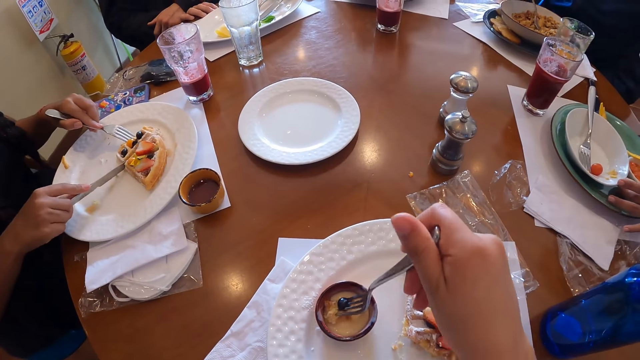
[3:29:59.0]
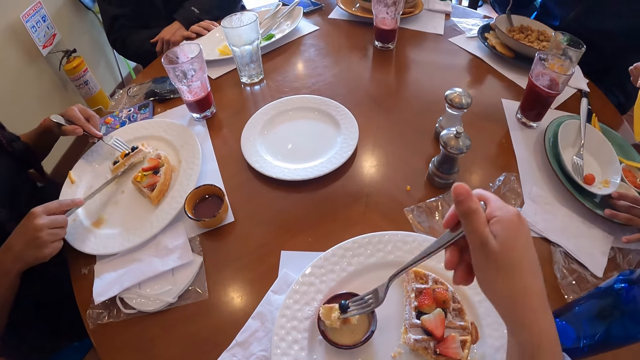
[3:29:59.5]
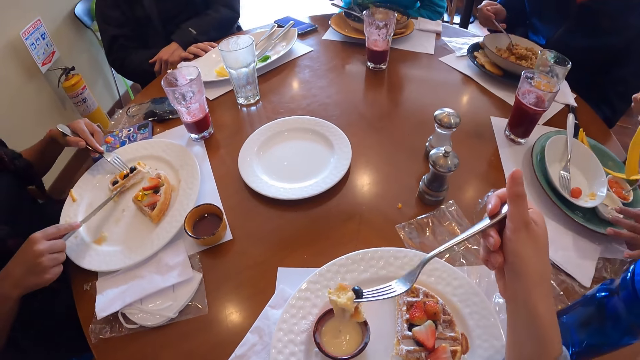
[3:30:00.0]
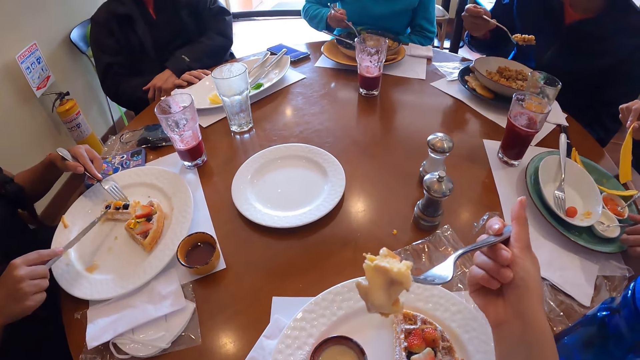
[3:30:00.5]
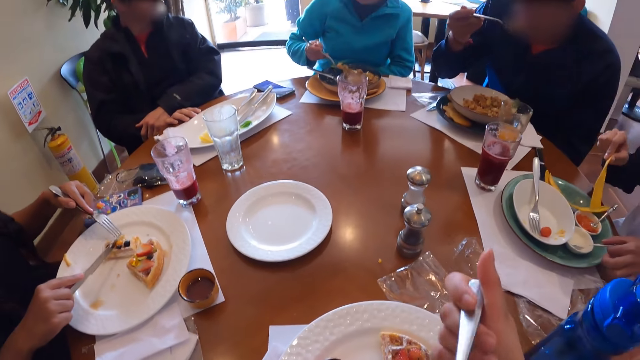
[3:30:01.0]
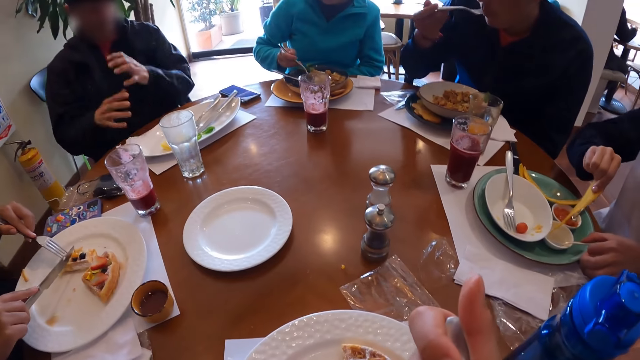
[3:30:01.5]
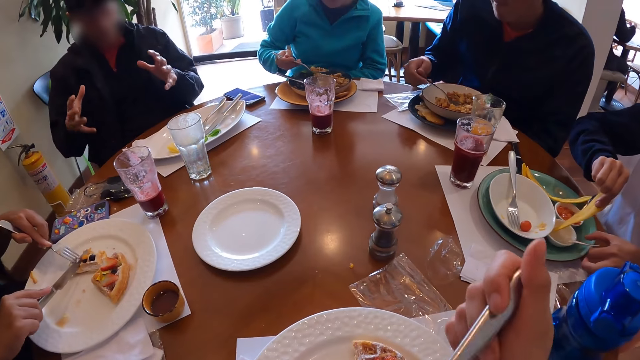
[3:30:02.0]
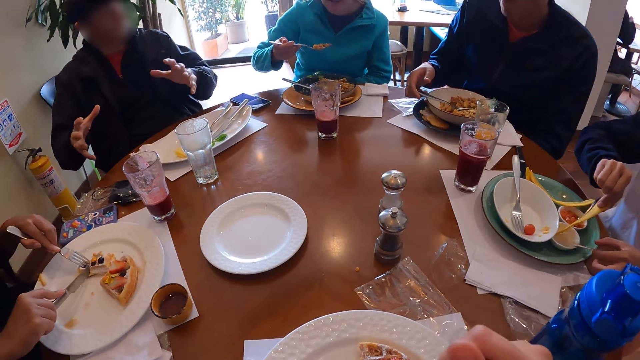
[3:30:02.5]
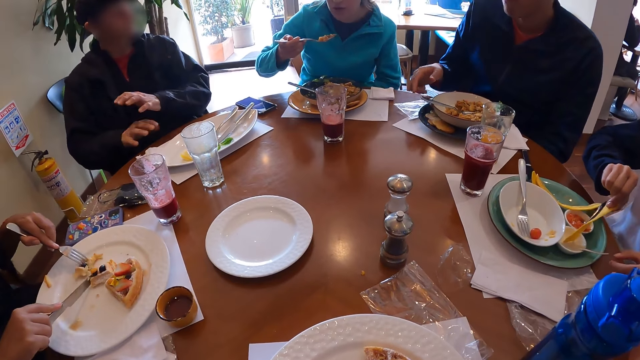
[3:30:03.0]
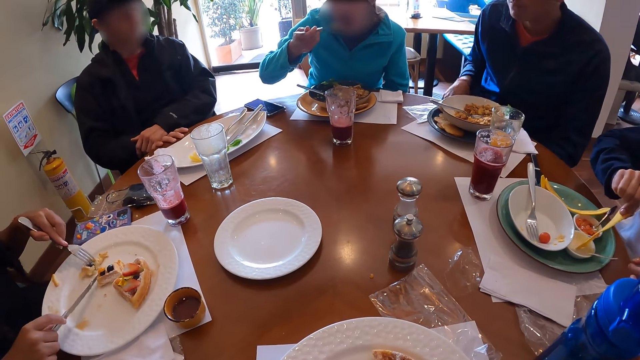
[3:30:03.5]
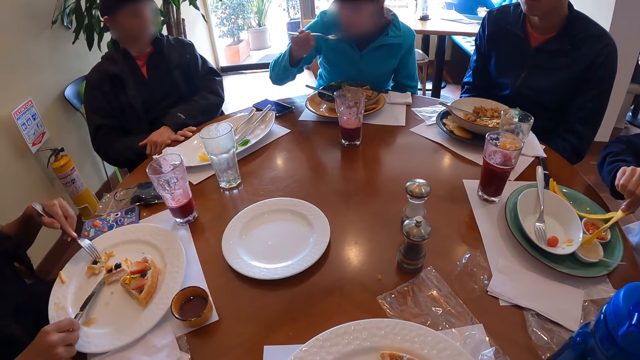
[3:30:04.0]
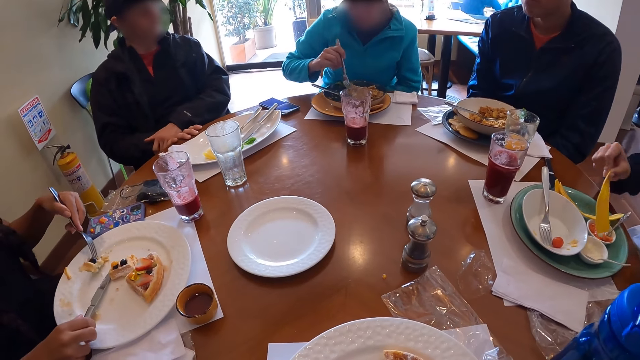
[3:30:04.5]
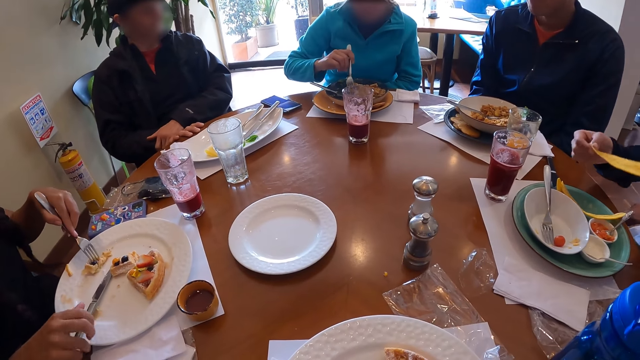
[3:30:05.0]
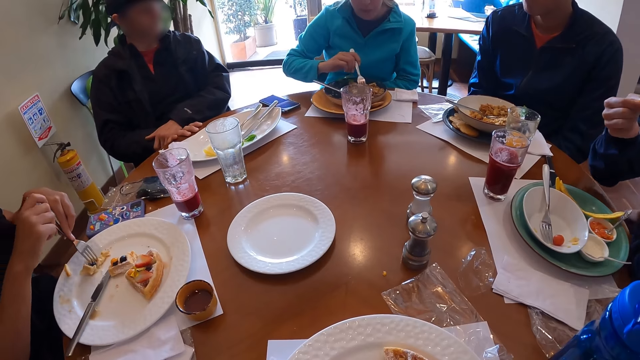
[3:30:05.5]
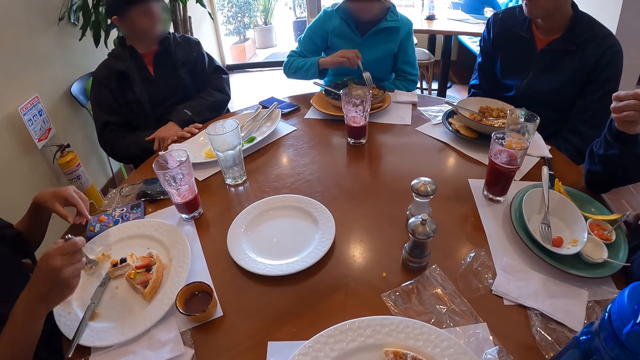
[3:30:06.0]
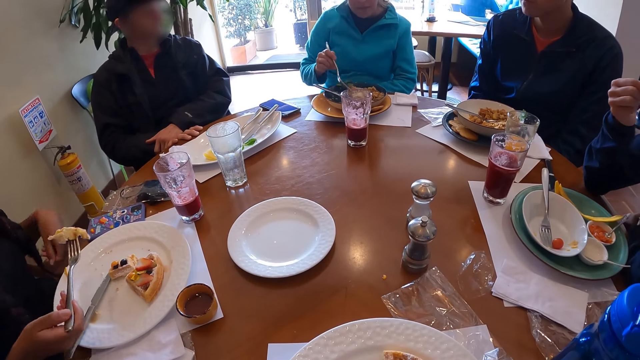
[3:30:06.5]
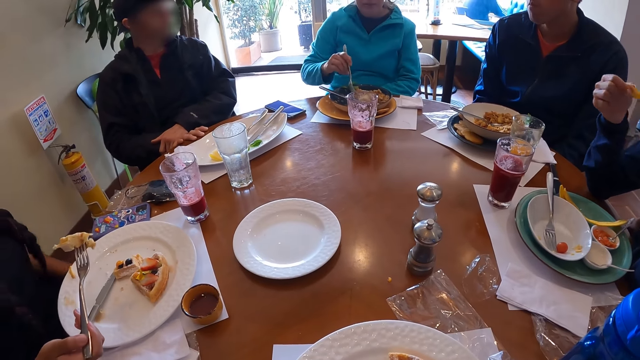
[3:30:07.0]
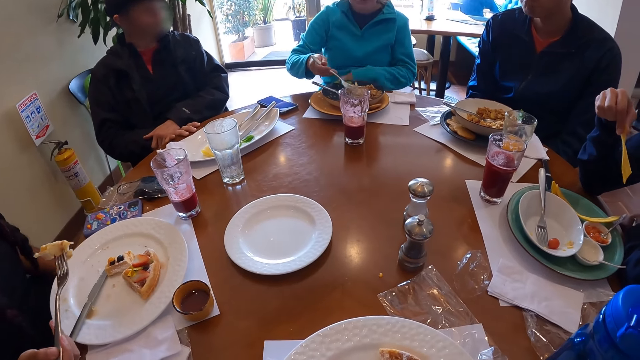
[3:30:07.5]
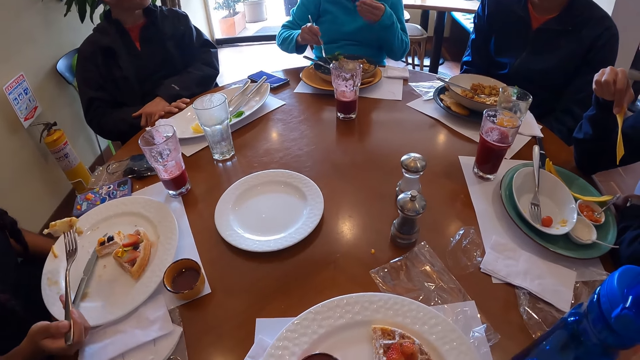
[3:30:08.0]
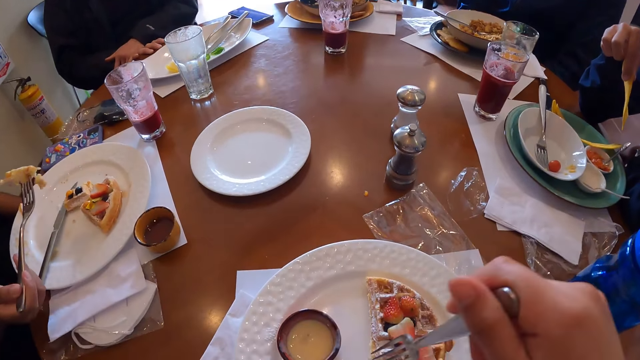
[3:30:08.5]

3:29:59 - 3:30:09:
The man picks up the fork in the plate with his right hand. The woman moves the waffle on the plate with the knife together with the fork in her hands. The man eats frittata from the plate with the fork in his right hand. The camera wearer eats the waffle together with the blueberry with the fork in her right hand. Another woman scoops rice in the plate with the fork in her right hand. A third woman picks up the spoon in the bowl with her left hand and dips the chip in the sauce bowl with her right hand. The first woman holds the waffle on the plate with the fork in her left hand. Another man speaks with gestures. The second woman eats rice from the plate with the fork in her right hand. The first man drops the fork in the plate with his right hand. The first woman cuts the waffle on the plate with the knife in her right hand. The other man places his hands on the table. The first woman drops the knife on the plate with her right hand. The third woman eats the chip with her right hand. The first woman holds the knife with her right hand and picks up the waffle on the plate with the fork in her right hand.

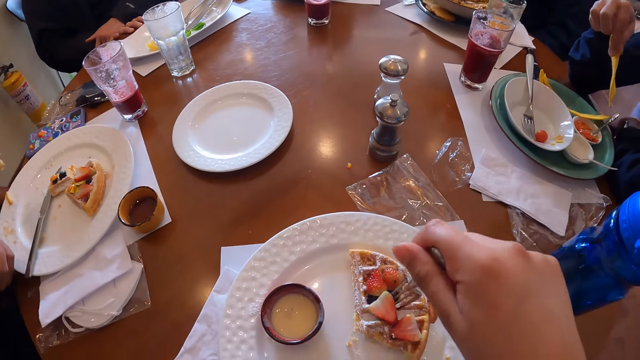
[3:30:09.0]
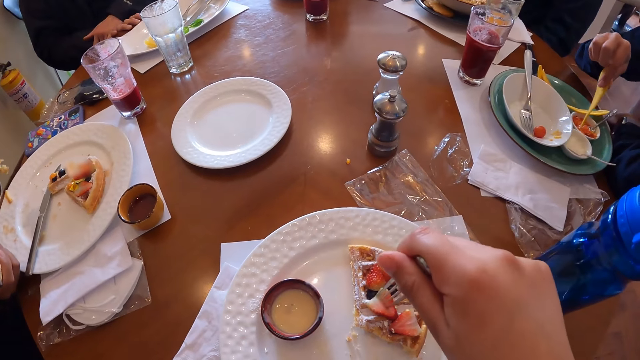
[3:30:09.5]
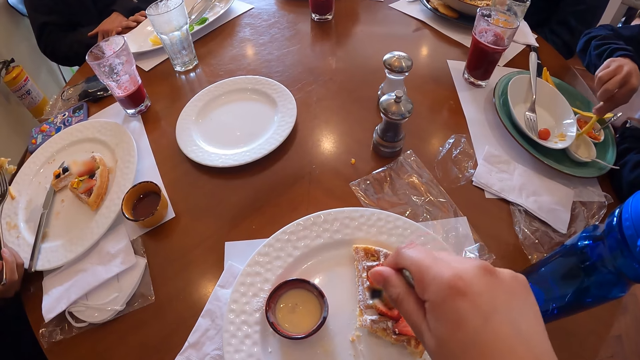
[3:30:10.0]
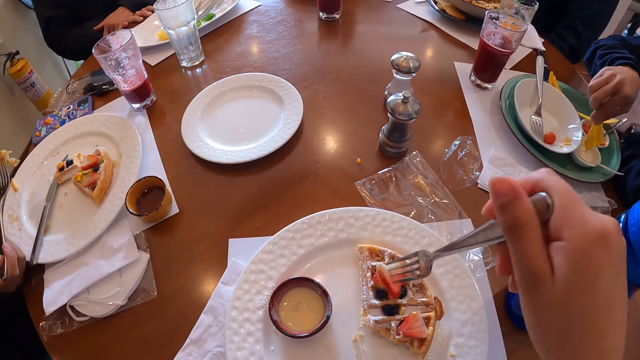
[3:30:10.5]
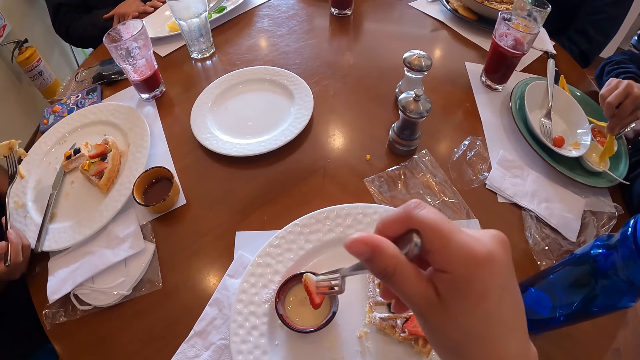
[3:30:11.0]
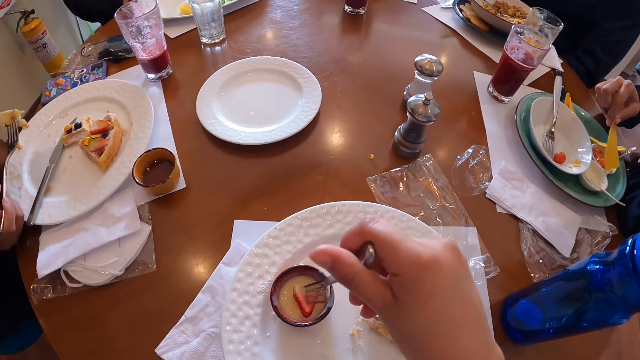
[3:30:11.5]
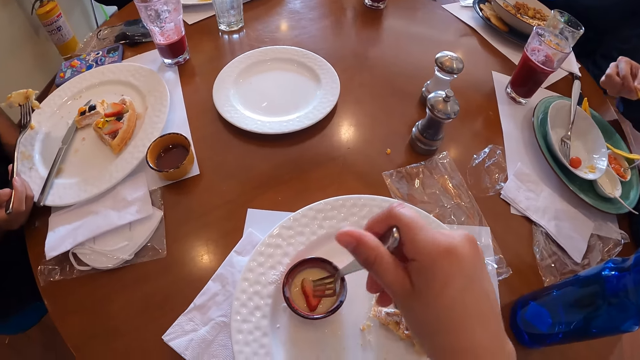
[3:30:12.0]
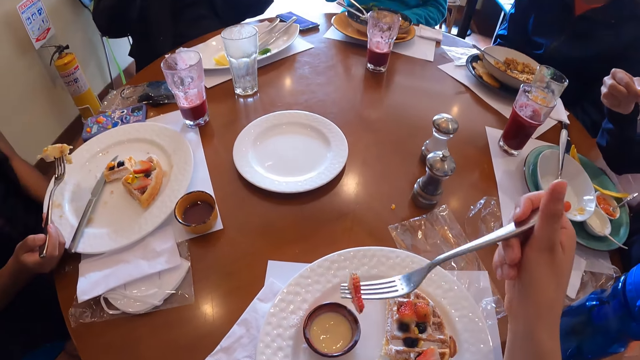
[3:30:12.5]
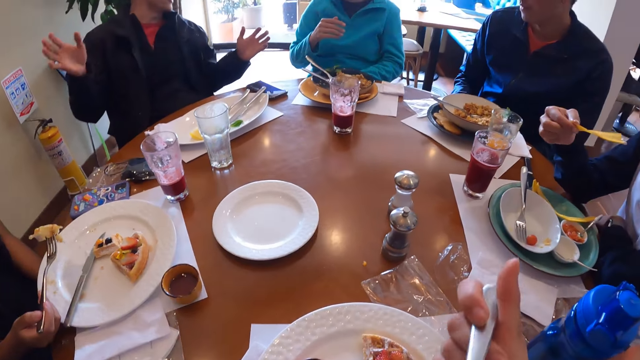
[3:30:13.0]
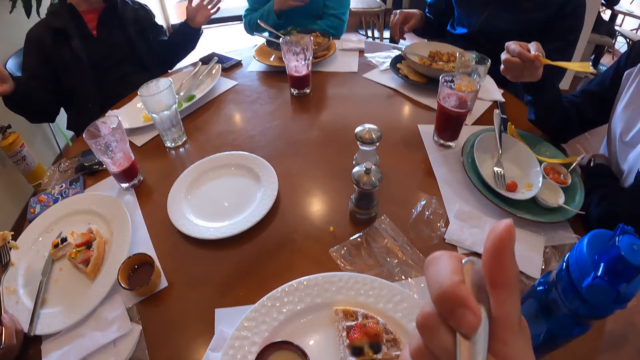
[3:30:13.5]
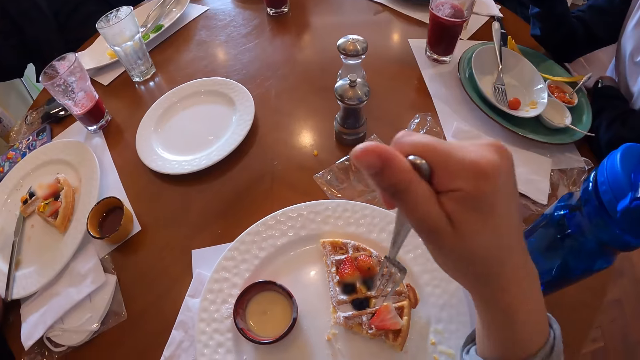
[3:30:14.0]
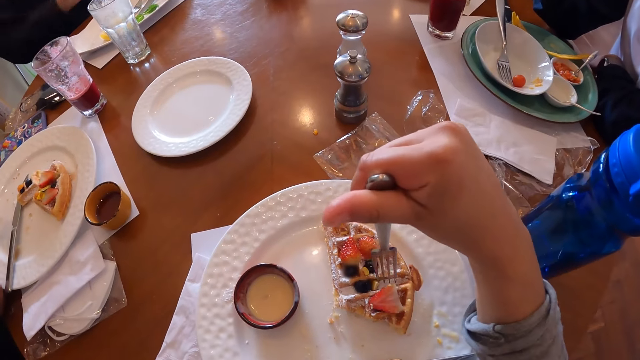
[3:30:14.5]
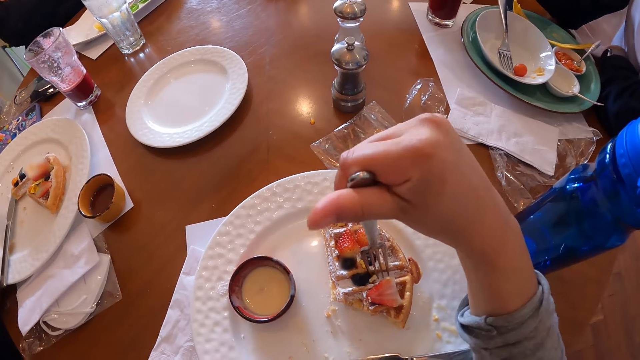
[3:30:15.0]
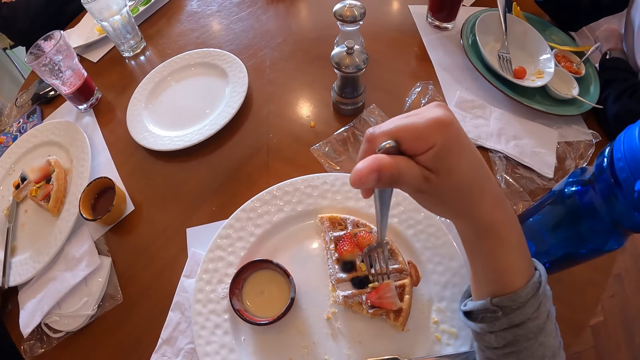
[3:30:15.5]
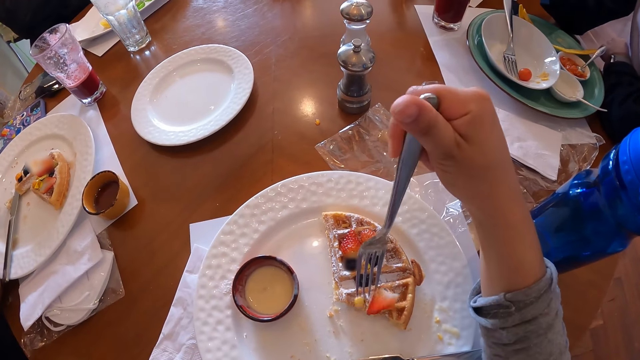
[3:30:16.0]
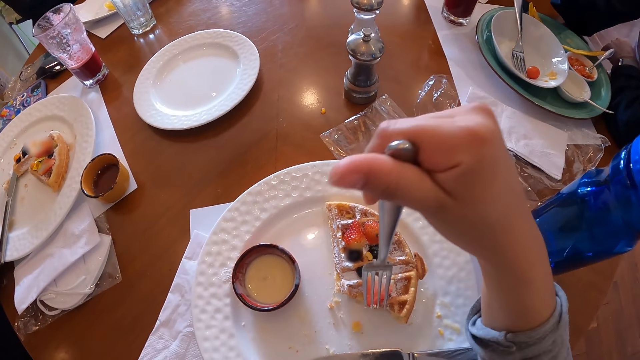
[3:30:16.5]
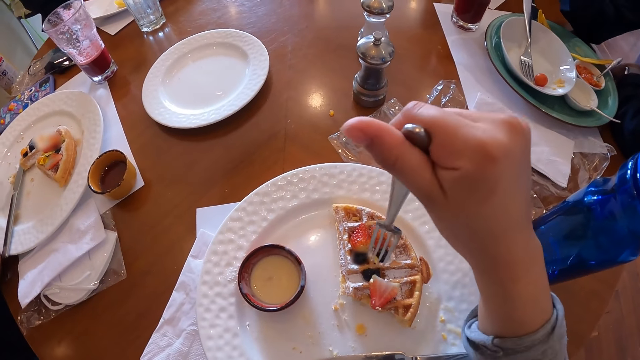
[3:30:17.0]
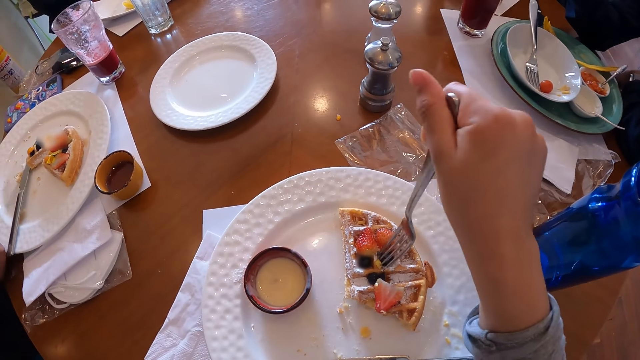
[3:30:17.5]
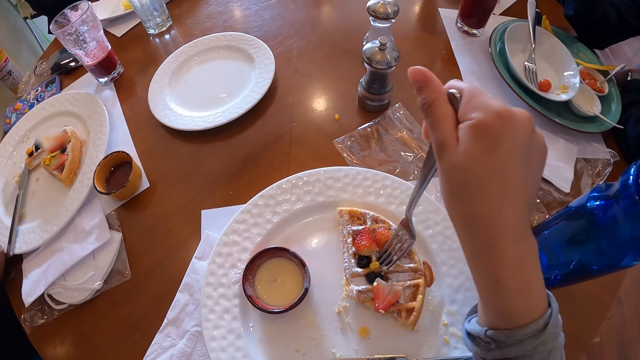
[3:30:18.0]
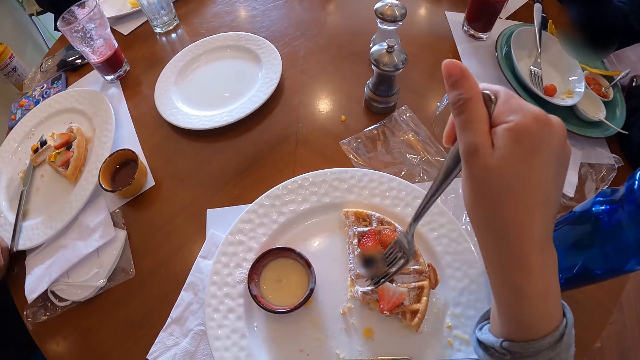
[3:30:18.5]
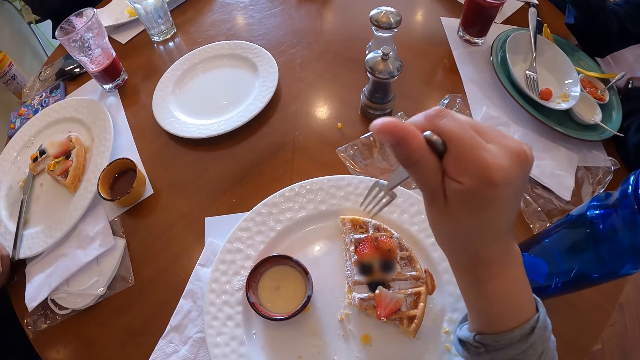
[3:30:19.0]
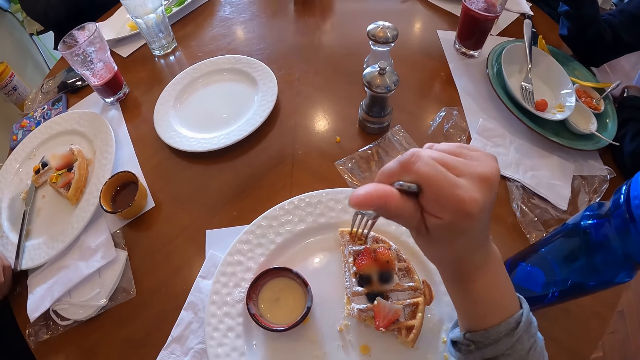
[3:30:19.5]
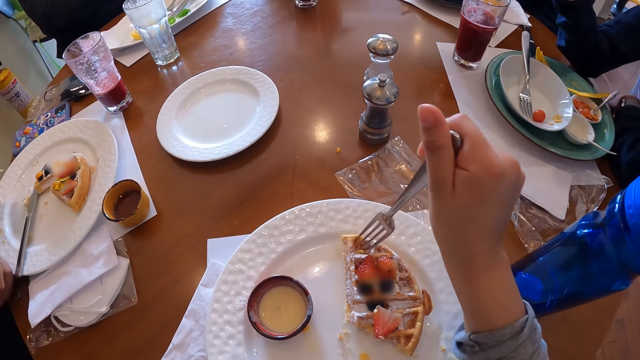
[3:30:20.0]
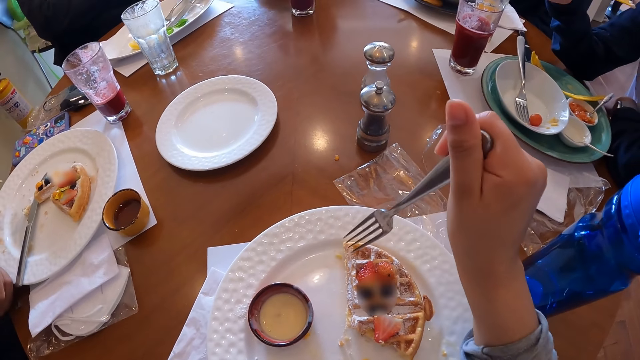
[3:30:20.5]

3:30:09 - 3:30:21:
The camera wearer picks up a strawberry on the waffle on the plate with the fork in her right hand. The woman dips the chip in the sauce bowl with her right hand. The camera wearer dips the strawberry into the white sauce bowl of sour cream on the plate with the fork in her right hand. The woman eats the chip with her right hand. The camera wearer eats the strawberry with the fork in her right hand. She removes granola or cheese on the waffle with the fork in her right hand.
